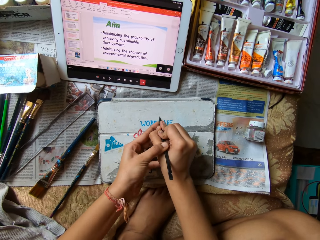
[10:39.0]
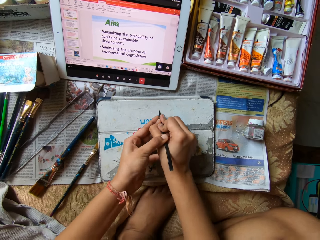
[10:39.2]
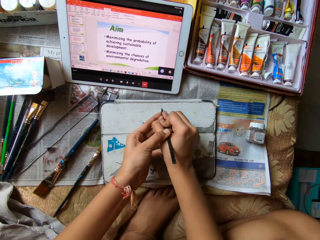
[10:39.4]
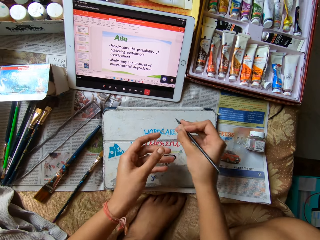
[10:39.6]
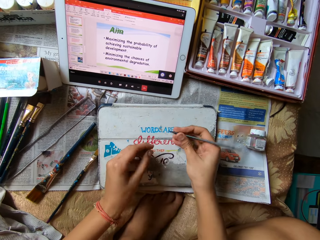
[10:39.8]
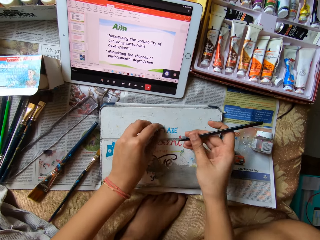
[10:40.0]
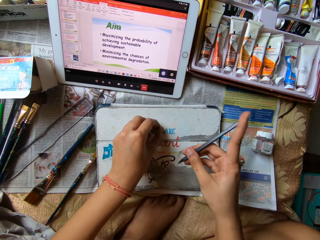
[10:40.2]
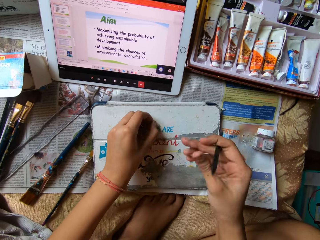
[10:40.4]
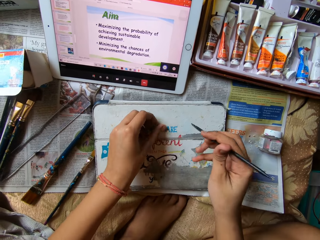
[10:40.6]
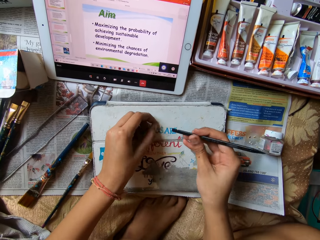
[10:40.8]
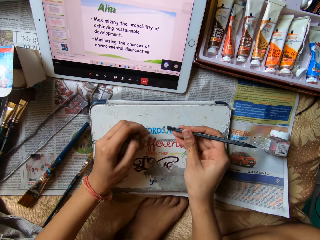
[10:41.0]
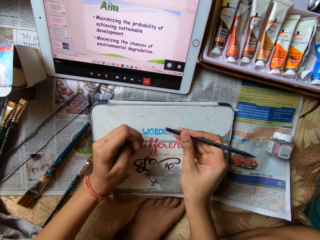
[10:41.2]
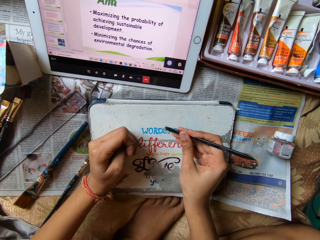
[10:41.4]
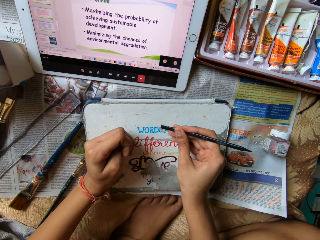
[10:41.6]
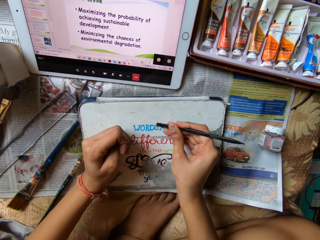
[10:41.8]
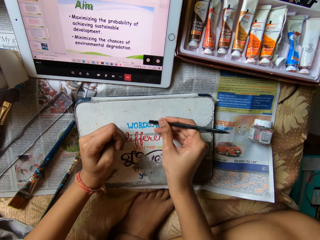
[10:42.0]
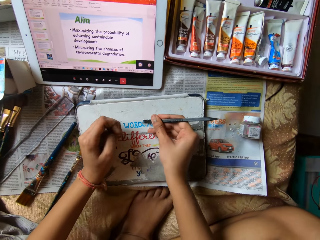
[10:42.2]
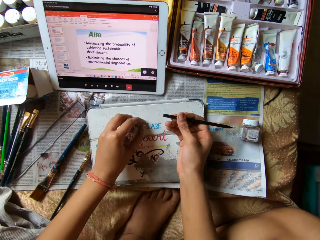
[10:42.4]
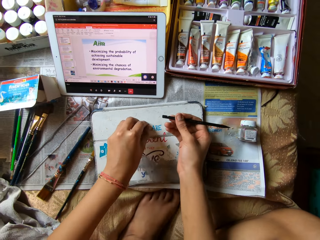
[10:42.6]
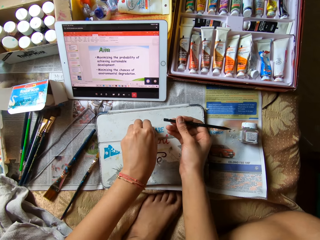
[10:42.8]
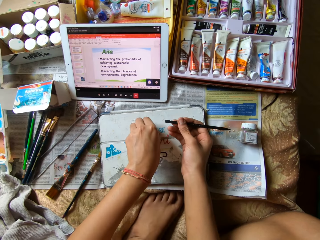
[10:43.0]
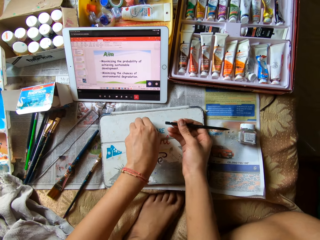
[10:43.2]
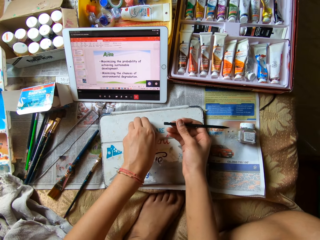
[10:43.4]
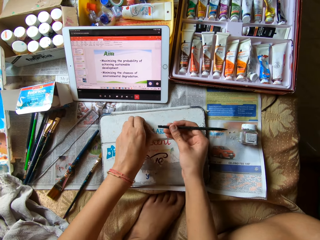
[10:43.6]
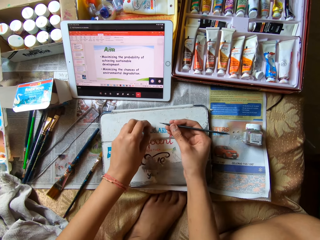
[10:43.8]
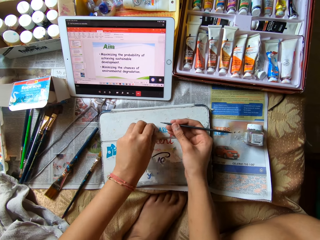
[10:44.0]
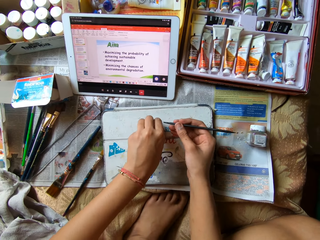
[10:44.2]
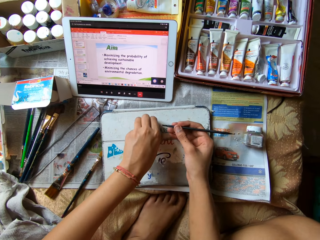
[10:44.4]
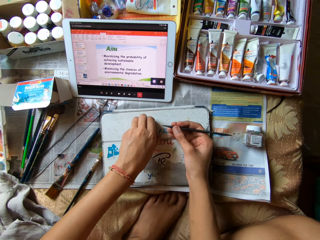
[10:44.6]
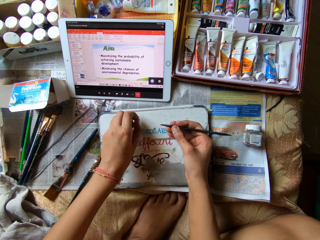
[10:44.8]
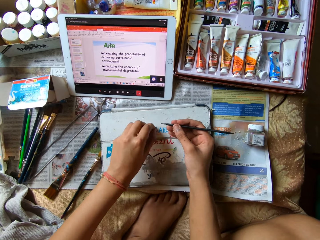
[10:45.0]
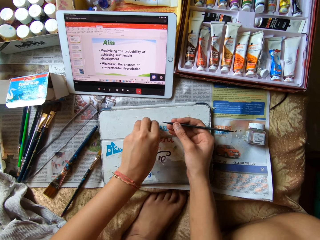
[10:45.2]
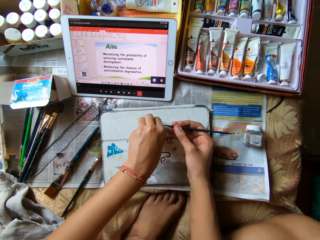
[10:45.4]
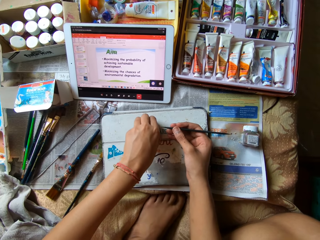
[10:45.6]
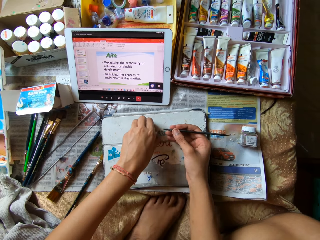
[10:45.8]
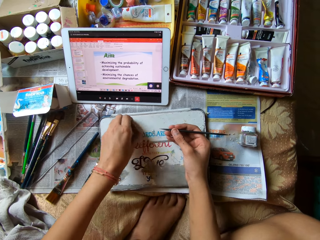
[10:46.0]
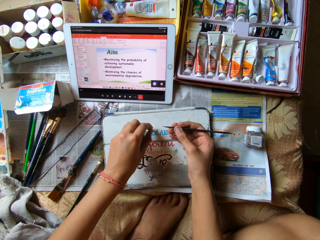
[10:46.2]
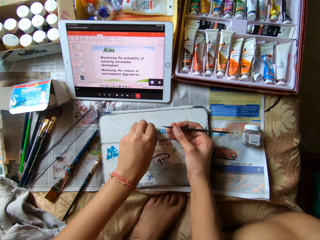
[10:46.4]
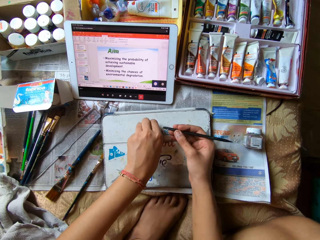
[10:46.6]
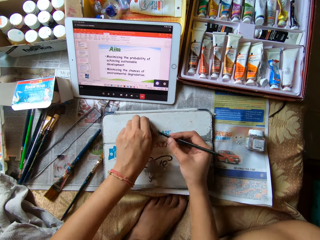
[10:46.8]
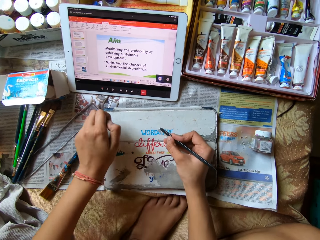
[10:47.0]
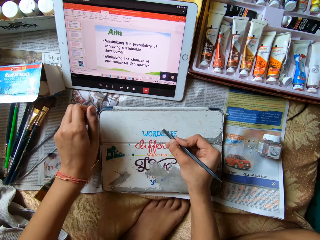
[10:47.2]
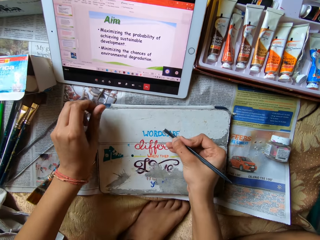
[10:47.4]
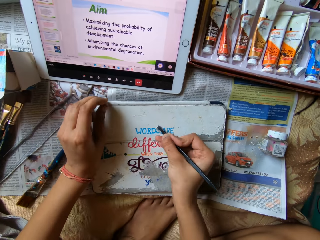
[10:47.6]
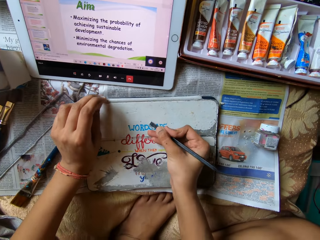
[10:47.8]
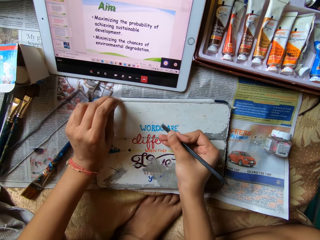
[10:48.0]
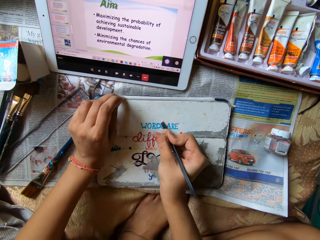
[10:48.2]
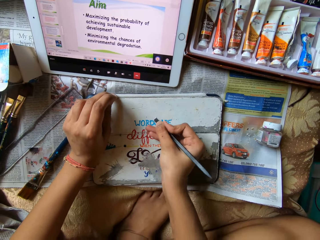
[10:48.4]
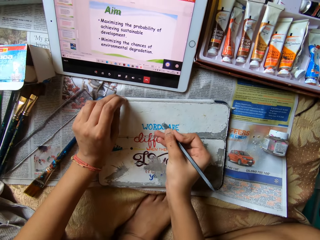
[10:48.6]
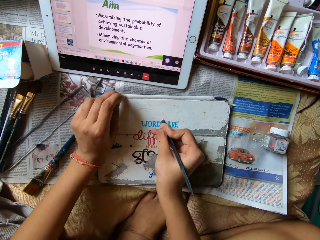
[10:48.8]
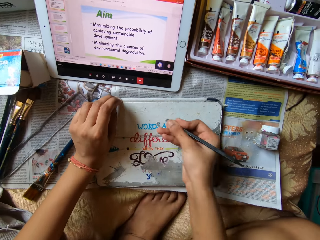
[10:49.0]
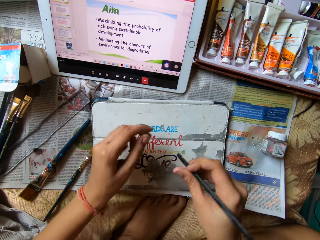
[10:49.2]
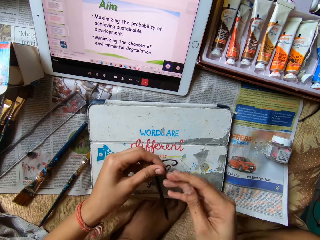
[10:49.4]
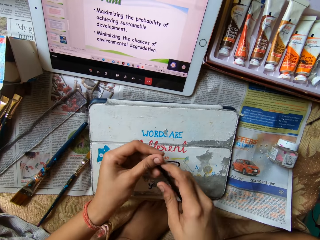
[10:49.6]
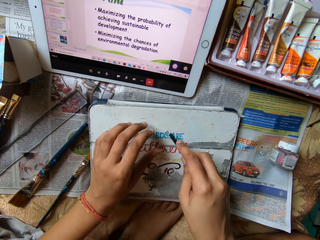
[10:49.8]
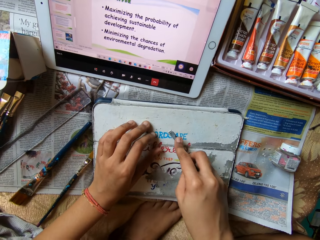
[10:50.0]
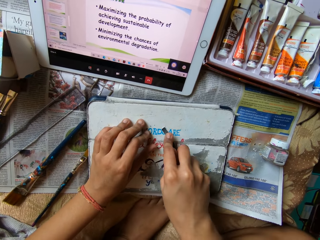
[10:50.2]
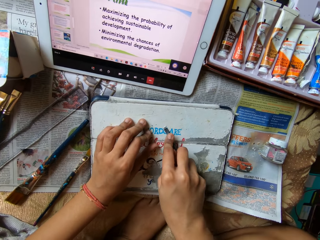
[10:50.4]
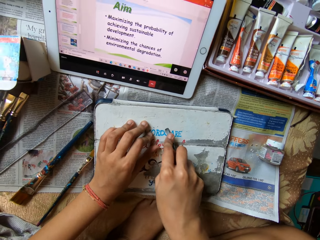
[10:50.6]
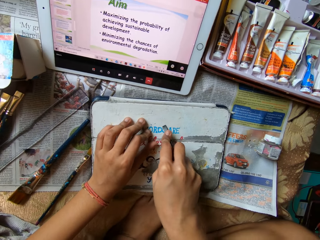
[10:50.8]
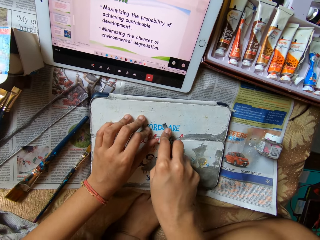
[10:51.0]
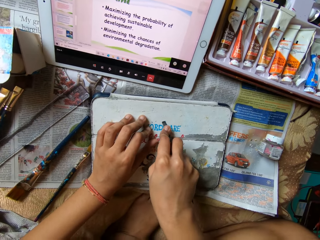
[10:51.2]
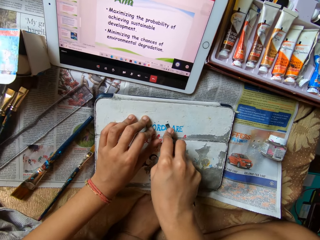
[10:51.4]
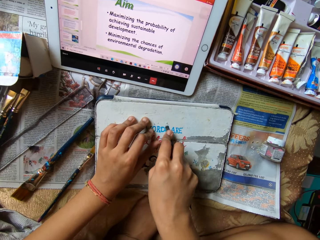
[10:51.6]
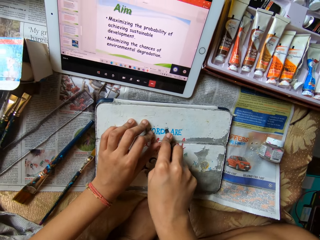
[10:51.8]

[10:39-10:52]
The camera wearer peels the tablet case with her left hand. She scrapes the tablet case with the file in her right hand. She peels the tablet case with her left hand. She scrapes the tablet case with the file in her right hand. She holds the file with both hands. She scrapes the tablet case with the file in her right hand.

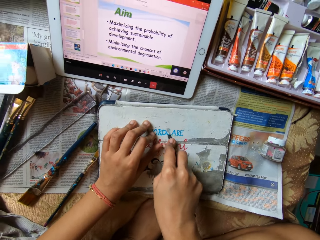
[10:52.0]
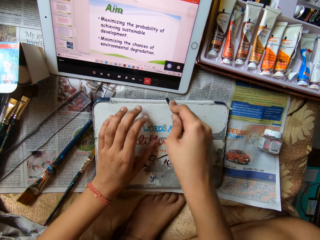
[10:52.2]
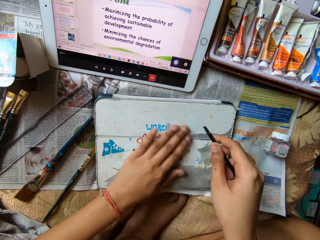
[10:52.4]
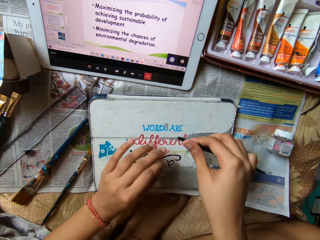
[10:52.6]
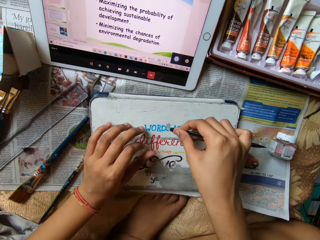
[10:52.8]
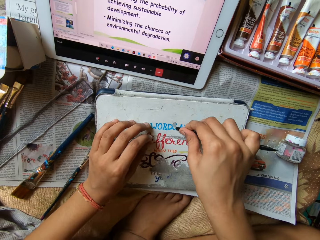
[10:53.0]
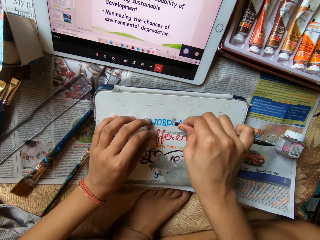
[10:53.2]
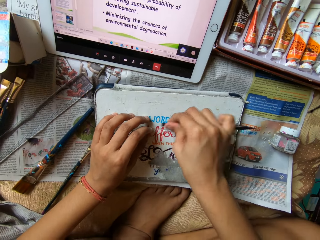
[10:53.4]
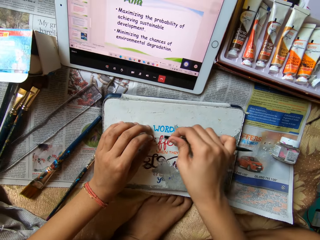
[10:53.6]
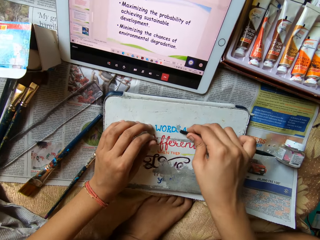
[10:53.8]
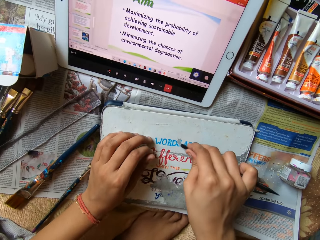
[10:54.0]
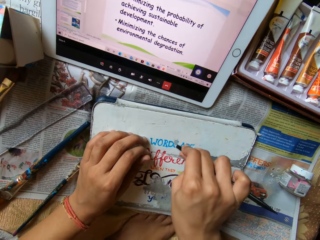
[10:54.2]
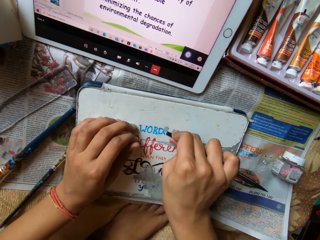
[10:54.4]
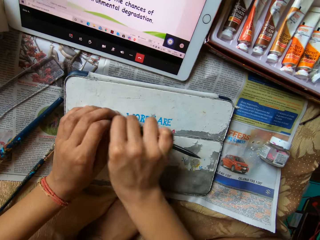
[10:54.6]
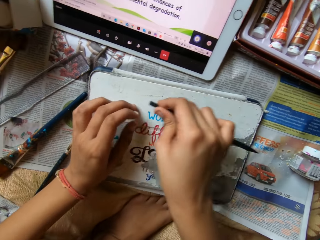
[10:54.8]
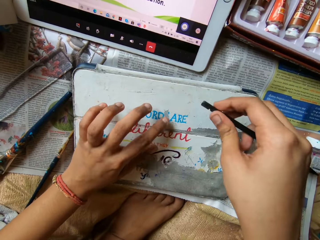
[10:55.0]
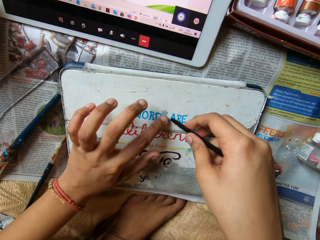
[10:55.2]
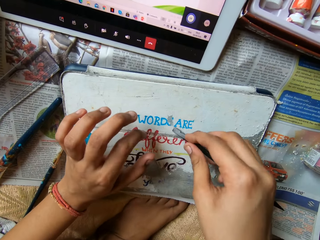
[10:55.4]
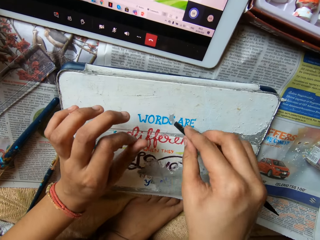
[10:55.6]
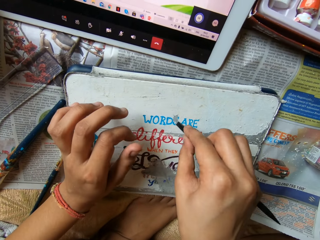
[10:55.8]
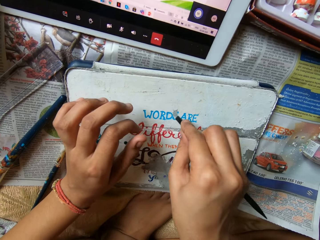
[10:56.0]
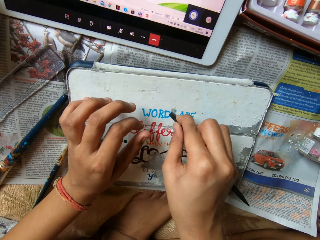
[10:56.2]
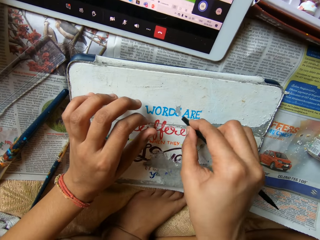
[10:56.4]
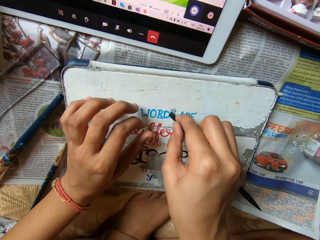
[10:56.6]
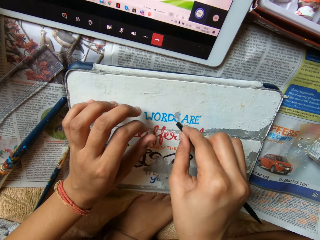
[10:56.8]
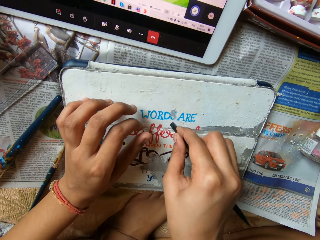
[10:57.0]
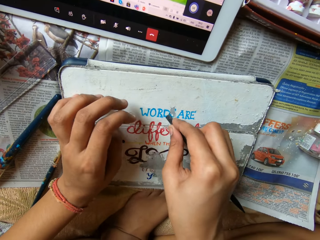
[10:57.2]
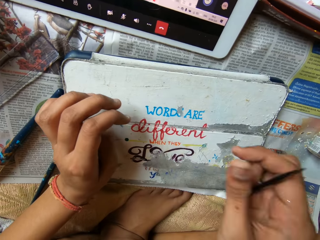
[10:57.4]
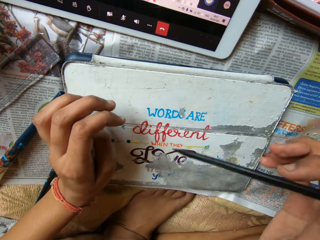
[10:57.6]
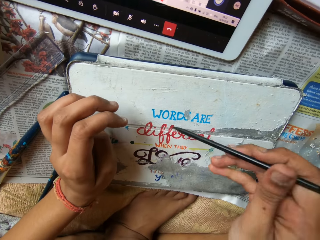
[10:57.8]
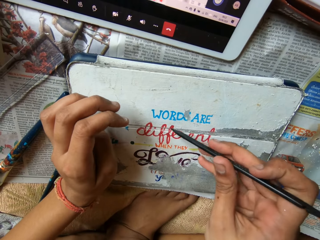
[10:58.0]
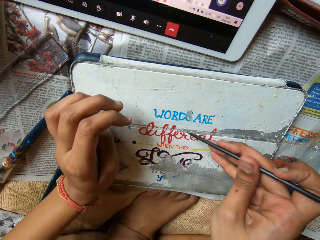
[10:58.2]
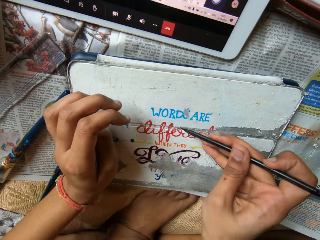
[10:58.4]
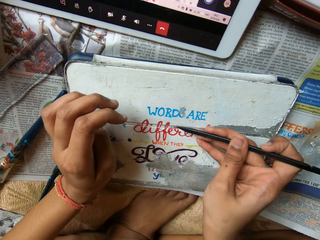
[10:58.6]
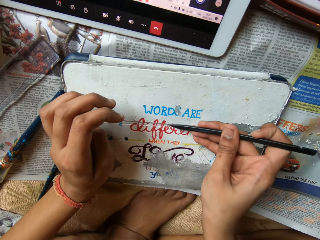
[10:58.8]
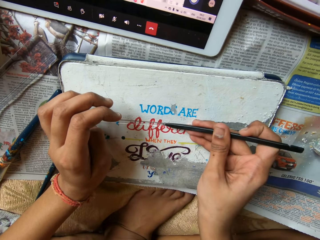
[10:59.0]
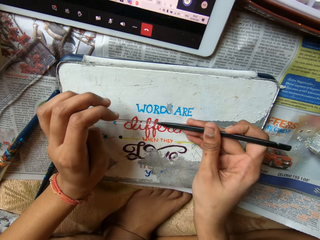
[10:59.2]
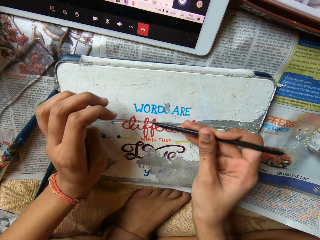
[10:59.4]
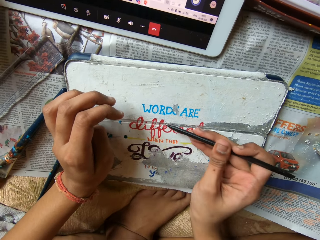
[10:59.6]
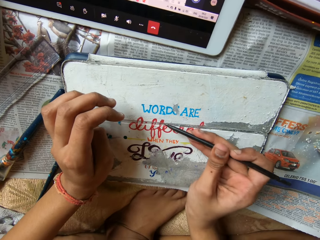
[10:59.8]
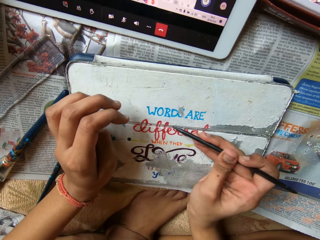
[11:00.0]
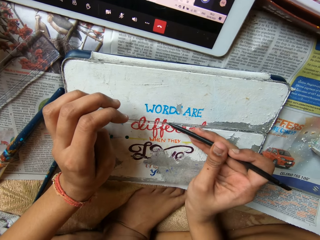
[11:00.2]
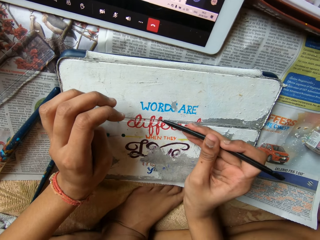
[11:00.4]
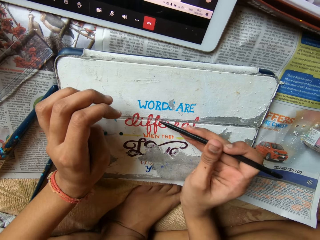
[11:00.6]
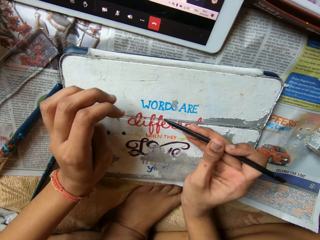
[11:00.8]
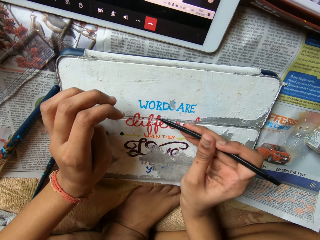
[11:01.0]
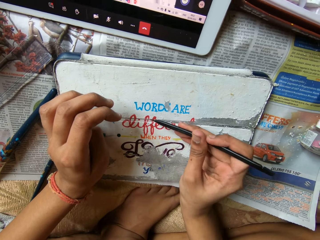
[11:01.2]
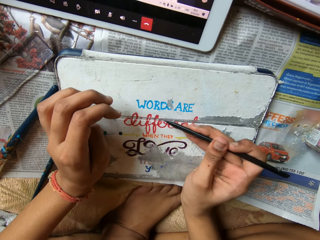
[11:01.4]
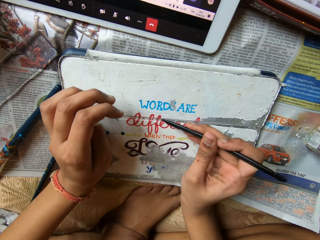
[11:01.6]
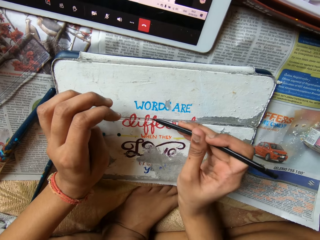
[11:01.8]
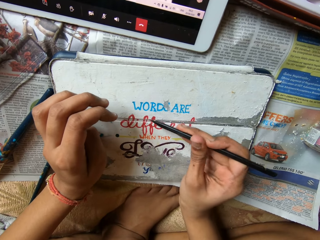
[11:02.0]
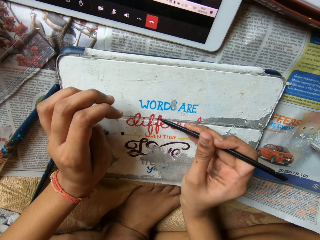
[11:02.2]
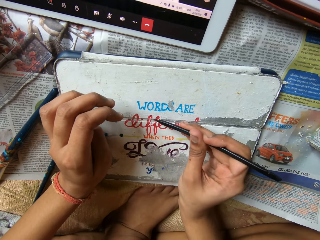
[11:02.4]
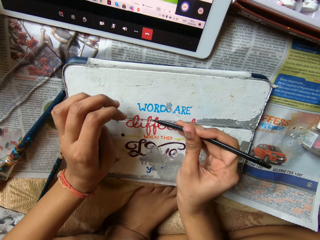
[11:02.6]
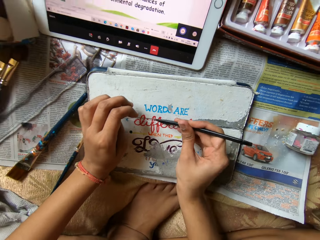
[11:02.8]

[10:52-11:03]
The camera wearer wipes the tablet case with her left hand. She scrapes the tablet case with the file in her right hand.
